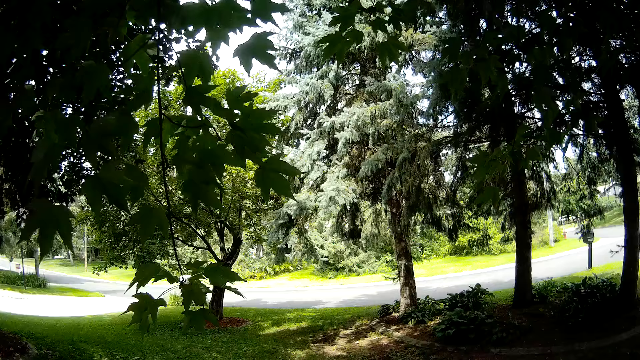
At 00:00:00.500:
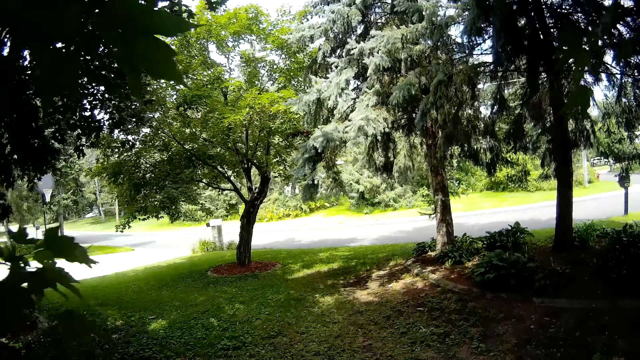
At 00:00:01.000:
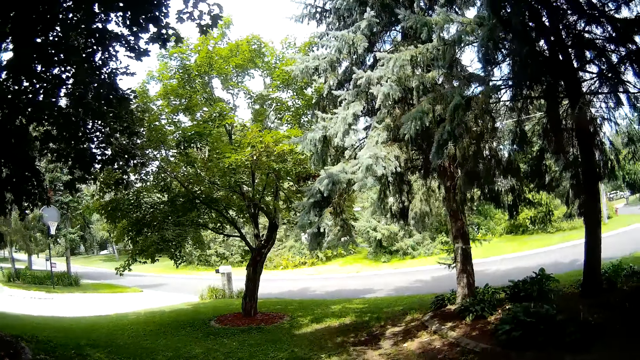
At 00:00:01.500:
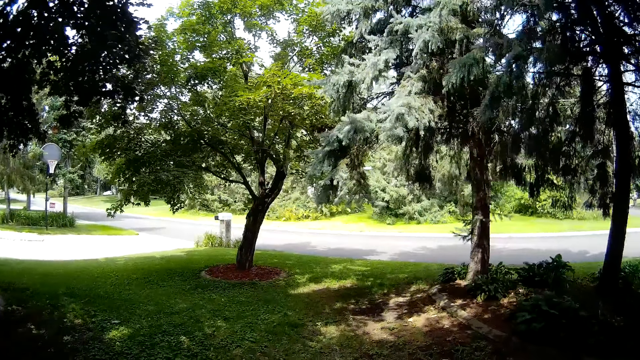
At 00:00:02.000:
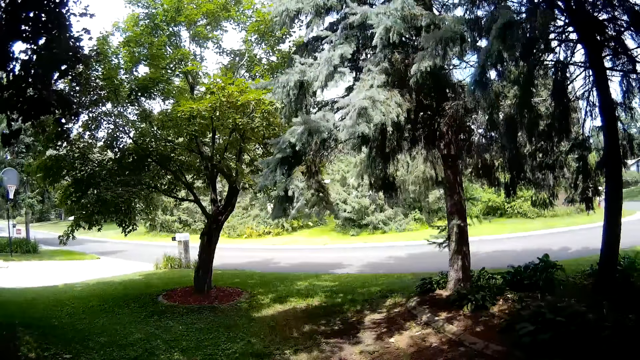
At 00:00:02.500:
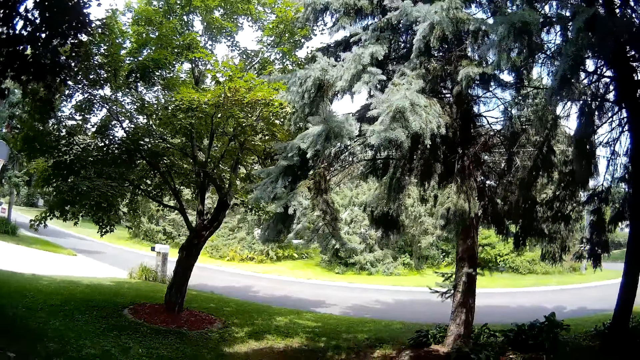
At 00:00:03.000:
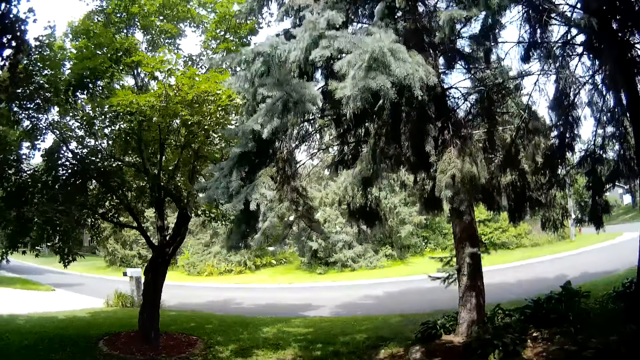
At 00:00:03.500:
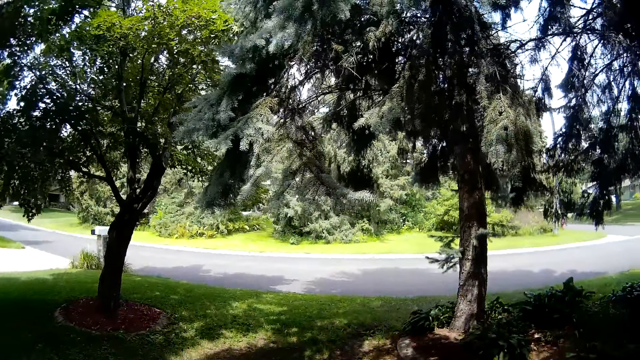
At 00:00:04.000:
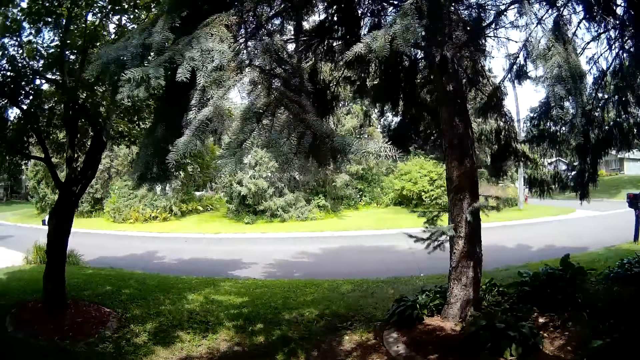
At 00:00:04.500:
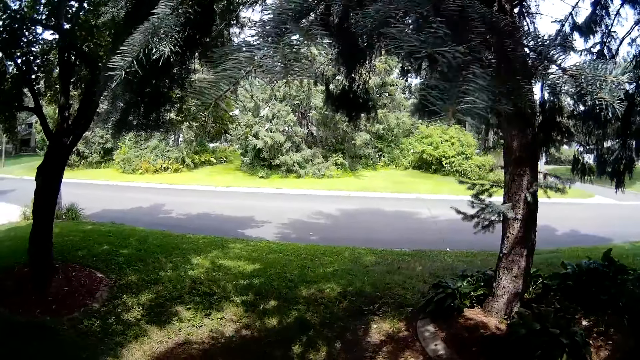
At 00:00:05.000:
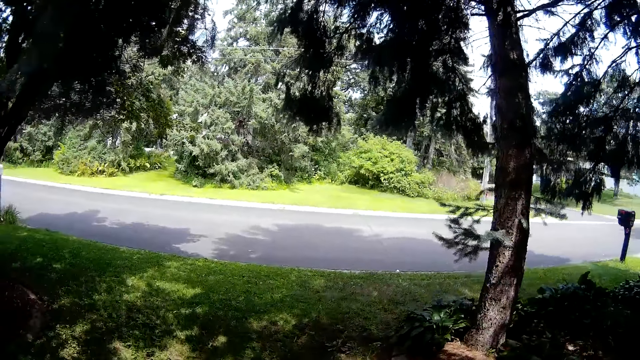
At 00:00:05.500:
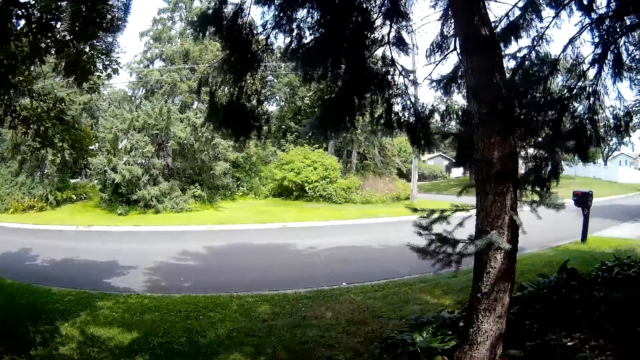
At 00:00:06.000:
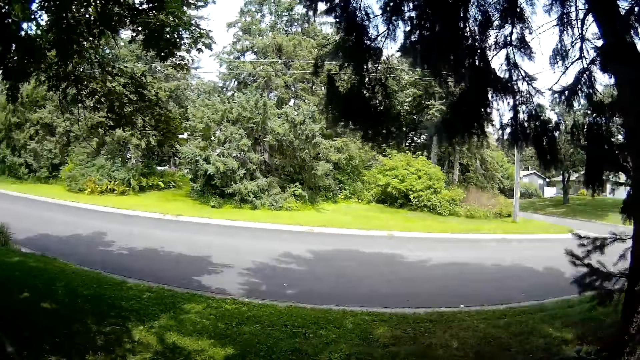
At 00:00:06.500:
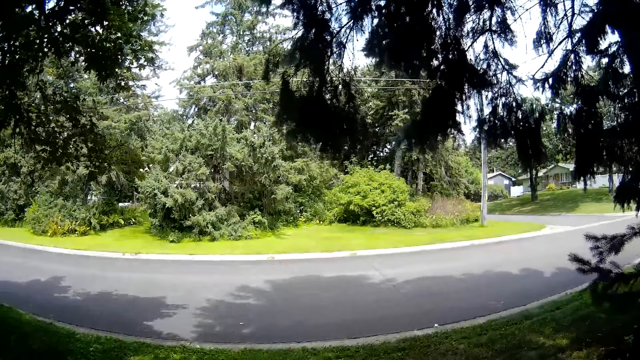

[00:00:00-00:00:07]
The camera wearer mows a lawn with a lawnmower.

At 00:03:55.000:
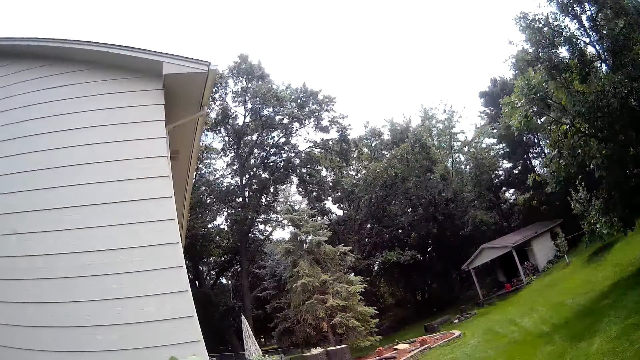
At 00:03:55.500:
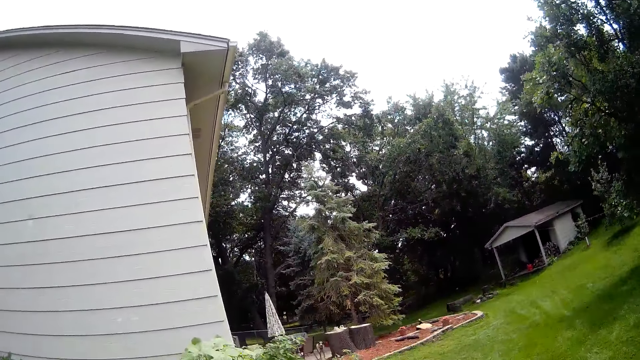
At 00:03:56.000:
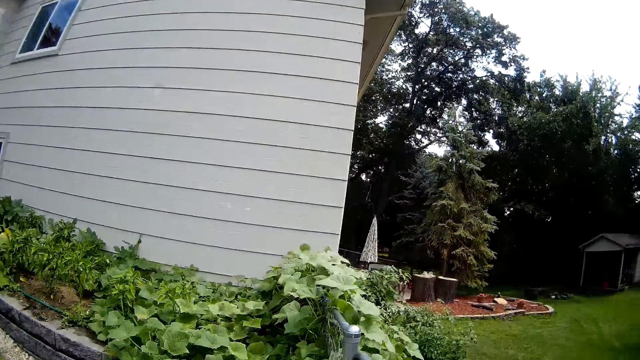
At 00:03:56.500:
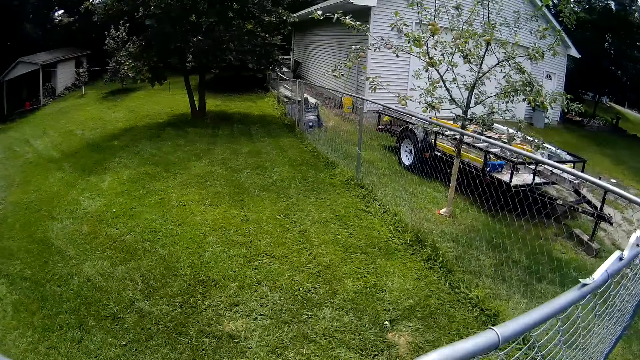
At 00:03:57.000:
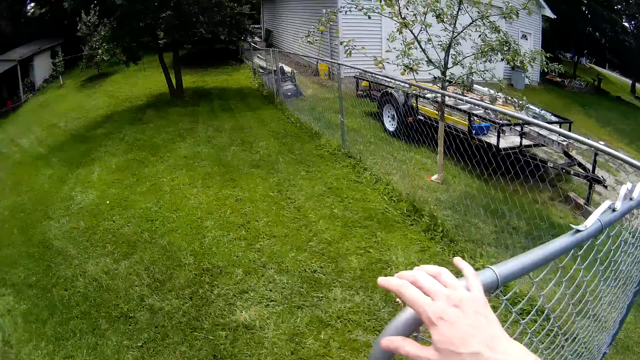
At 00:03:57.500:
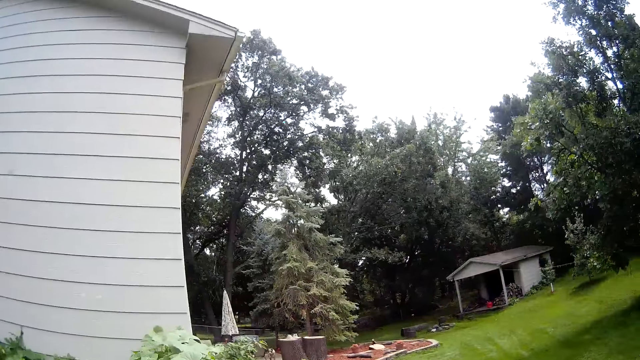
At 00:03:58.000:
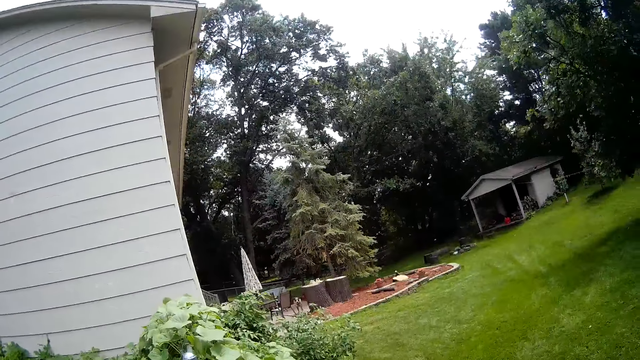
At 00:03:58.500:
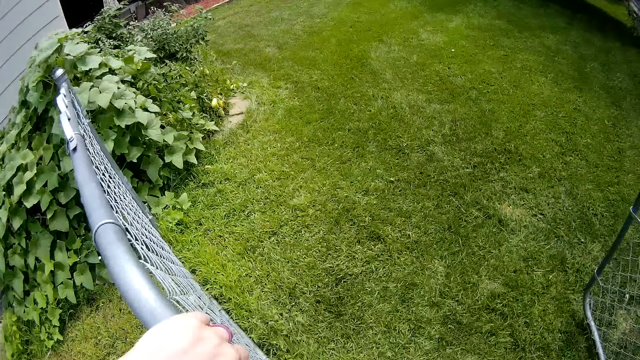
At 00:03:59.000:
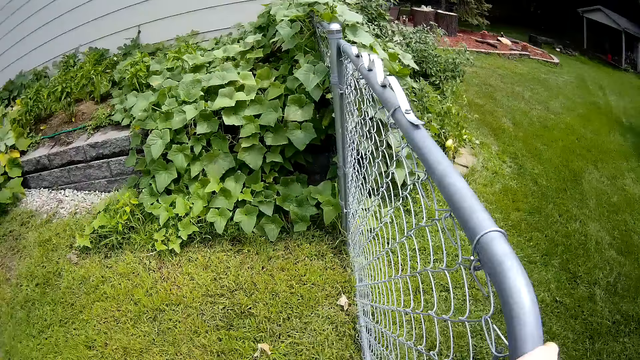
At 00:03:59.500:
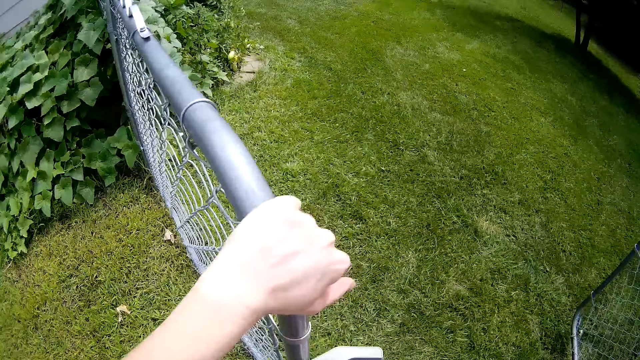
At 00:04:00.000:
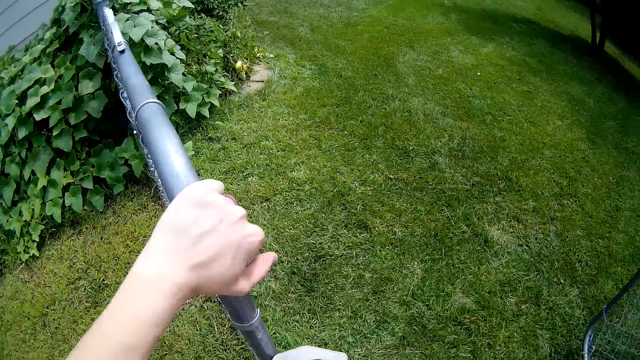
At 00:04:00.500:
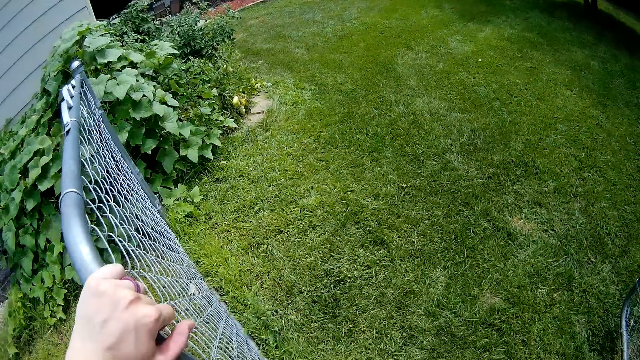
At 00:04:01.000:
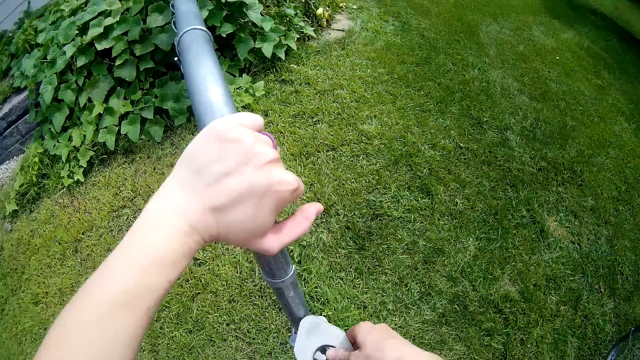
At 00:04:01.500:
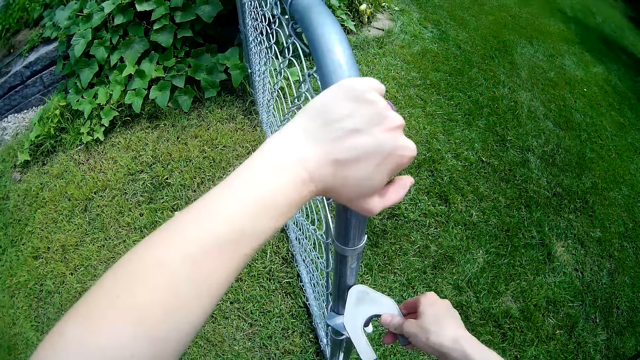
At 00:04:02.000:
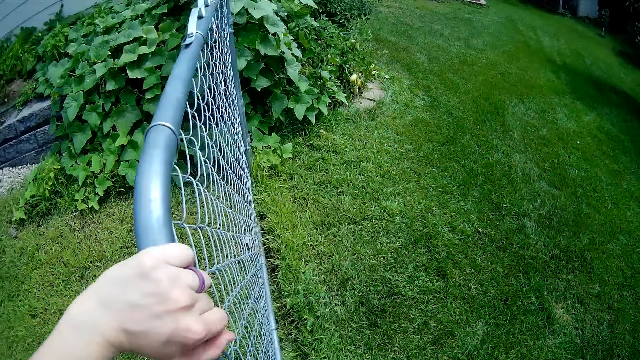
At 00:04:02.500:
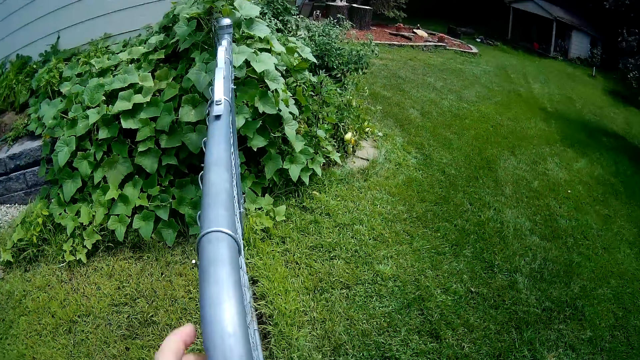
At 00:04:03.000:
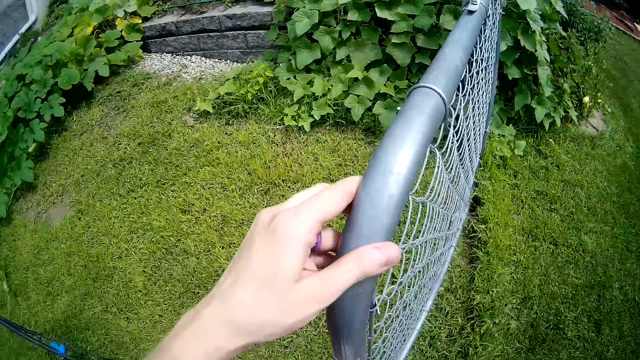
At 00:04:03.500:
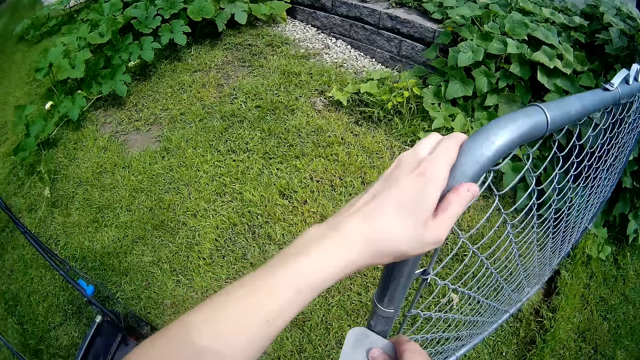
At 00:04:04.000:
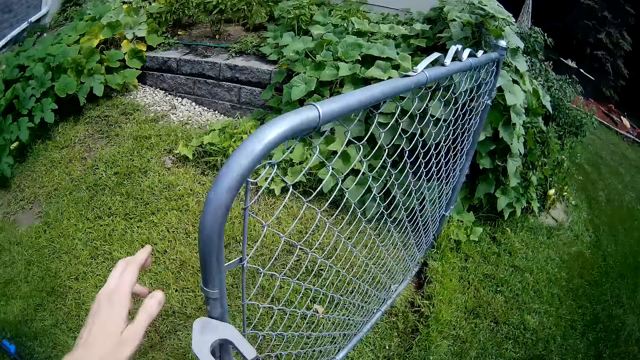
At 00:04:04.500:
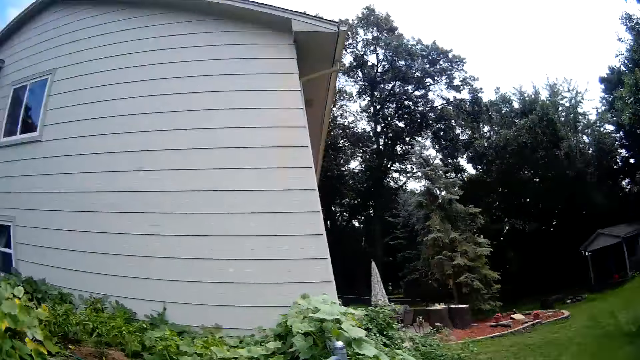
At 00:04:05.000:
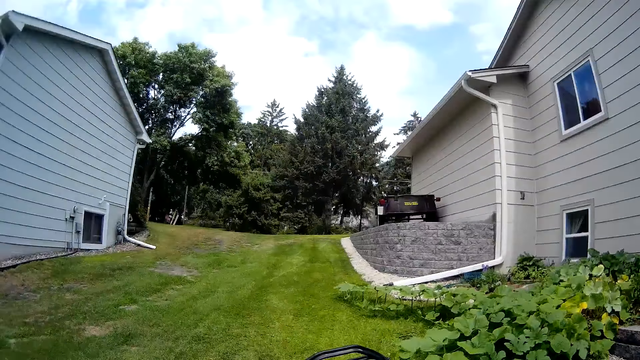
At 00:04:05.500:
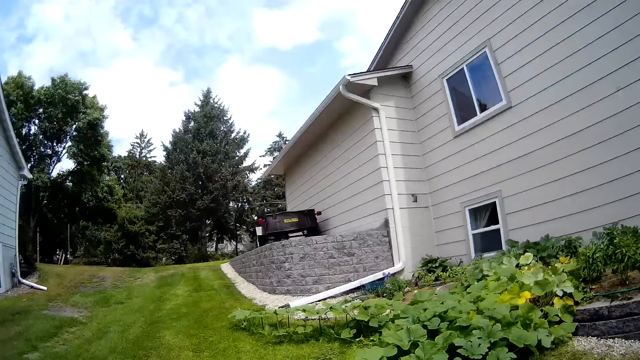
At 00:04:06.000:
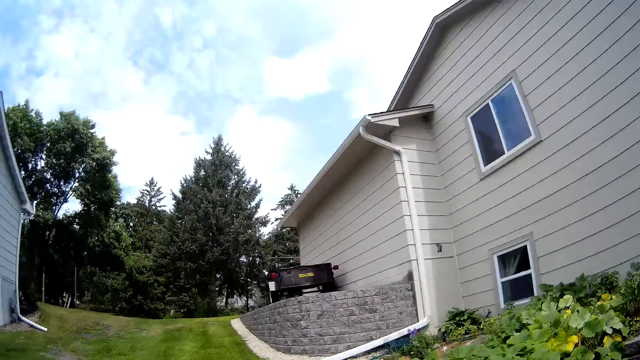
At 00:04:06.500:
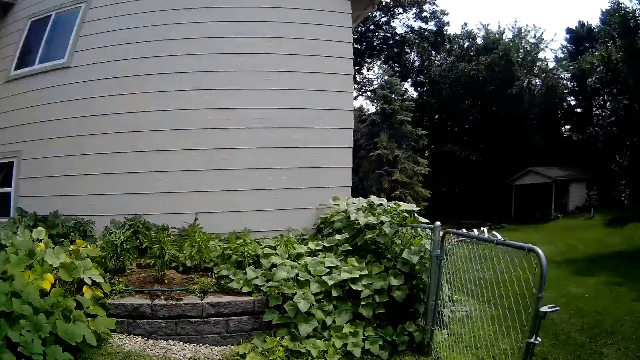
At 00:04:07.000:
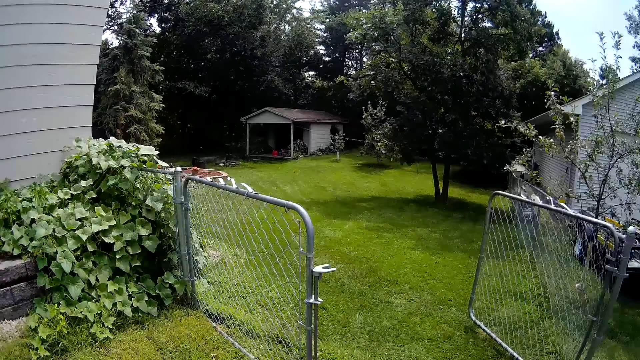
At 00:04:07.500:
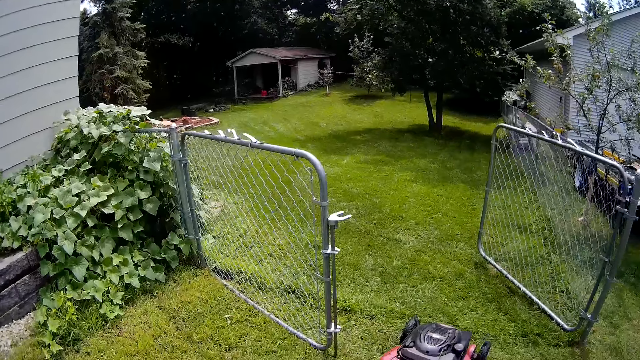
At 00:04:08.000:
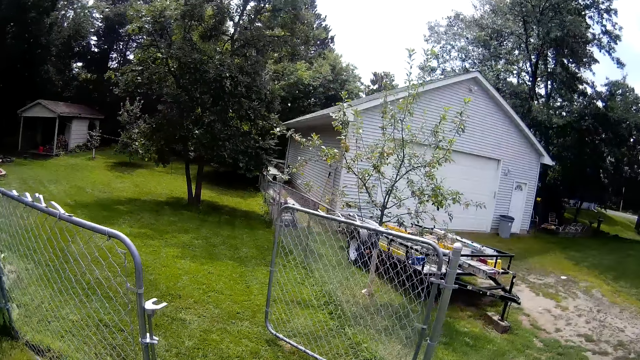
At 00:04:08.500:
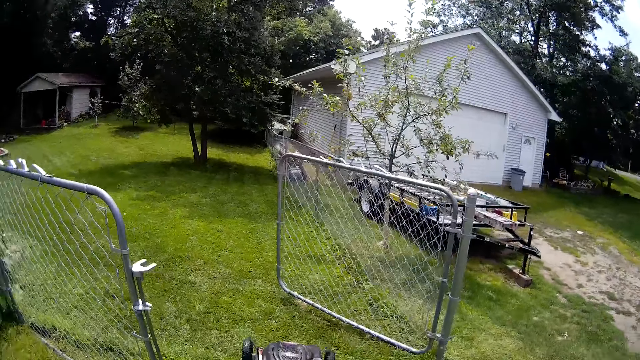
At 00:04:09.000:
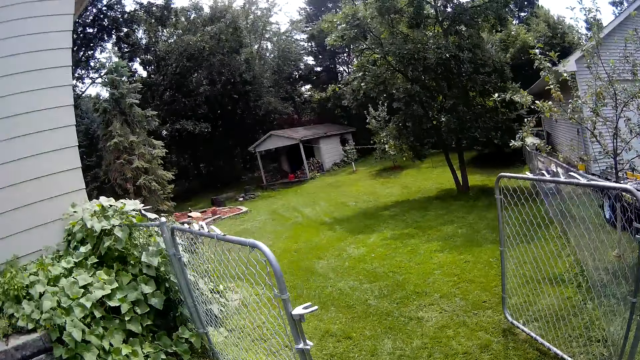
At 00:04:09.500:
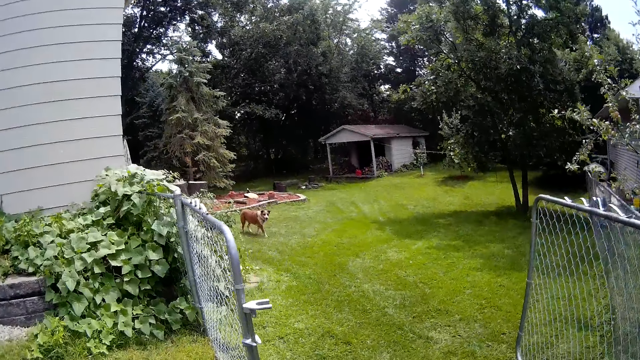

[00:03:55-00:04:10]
The camera wearer opens an iron bar gate with her hands. She switches off the lawn mower.
